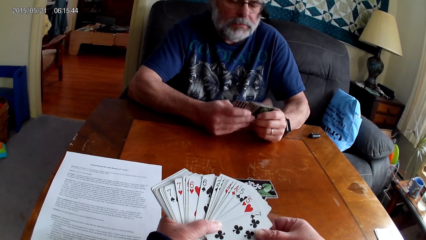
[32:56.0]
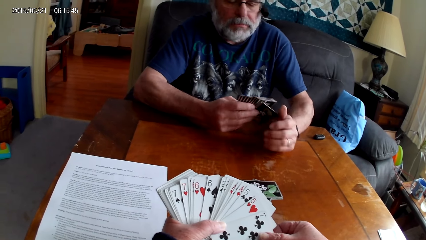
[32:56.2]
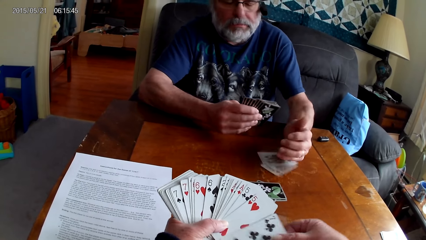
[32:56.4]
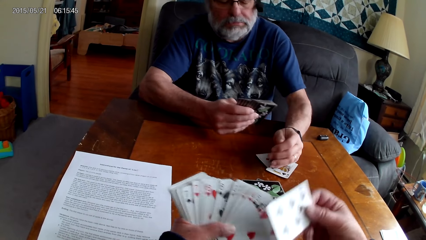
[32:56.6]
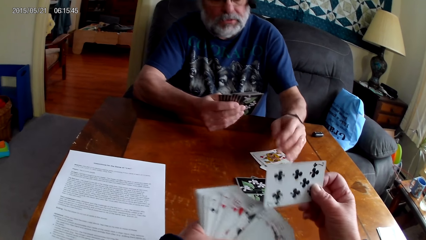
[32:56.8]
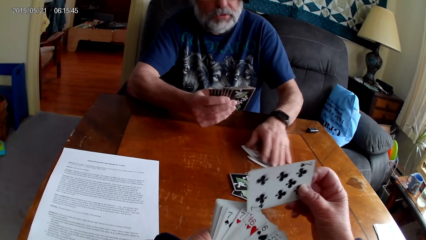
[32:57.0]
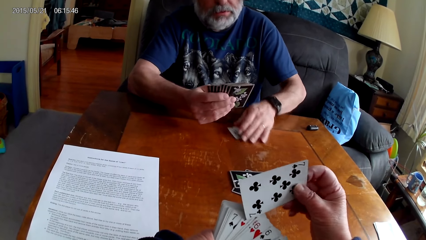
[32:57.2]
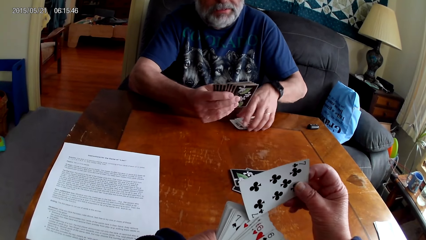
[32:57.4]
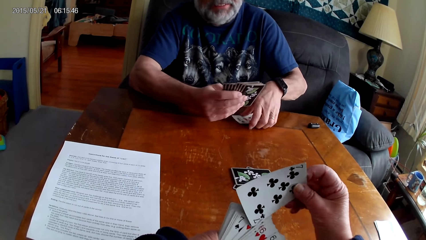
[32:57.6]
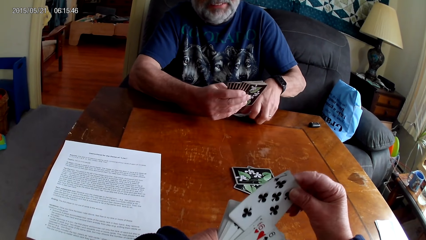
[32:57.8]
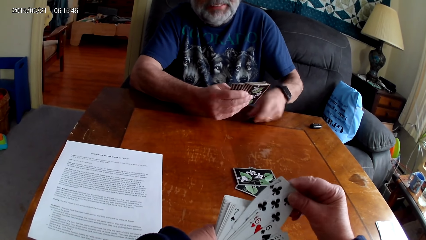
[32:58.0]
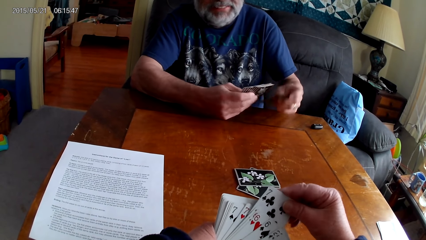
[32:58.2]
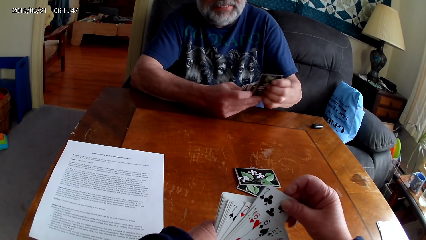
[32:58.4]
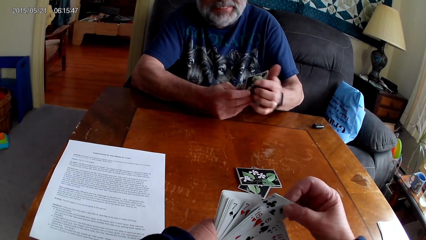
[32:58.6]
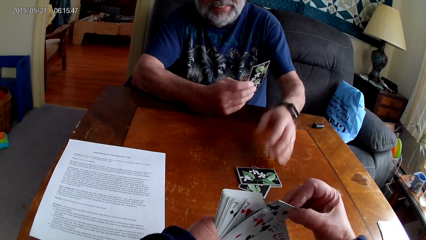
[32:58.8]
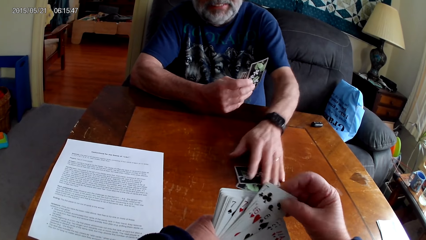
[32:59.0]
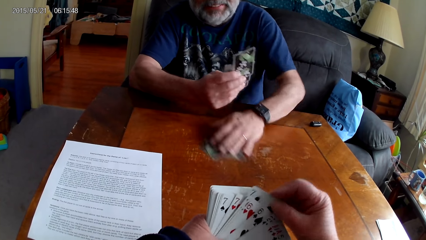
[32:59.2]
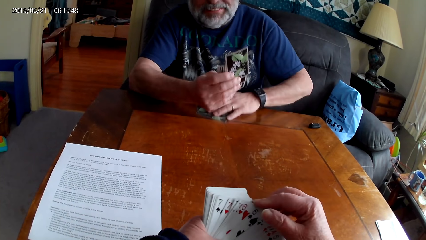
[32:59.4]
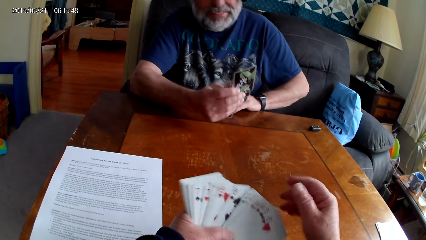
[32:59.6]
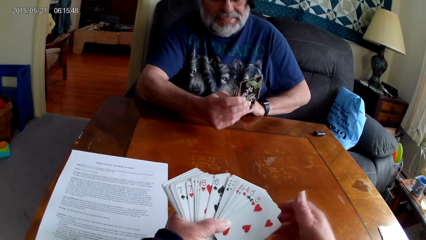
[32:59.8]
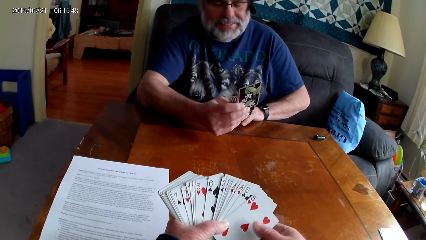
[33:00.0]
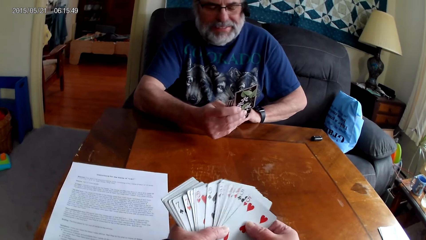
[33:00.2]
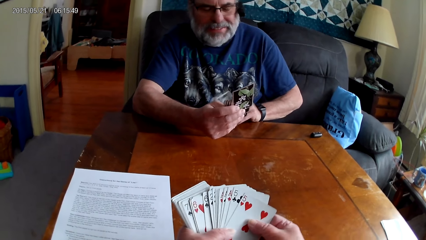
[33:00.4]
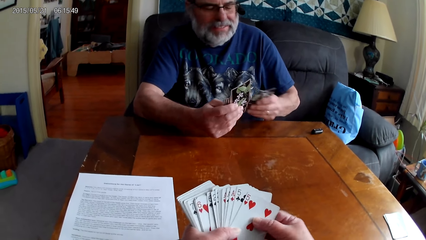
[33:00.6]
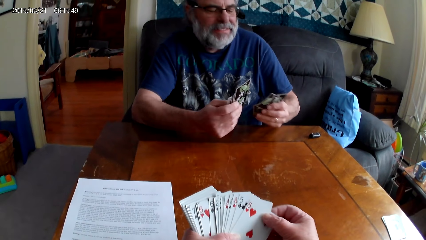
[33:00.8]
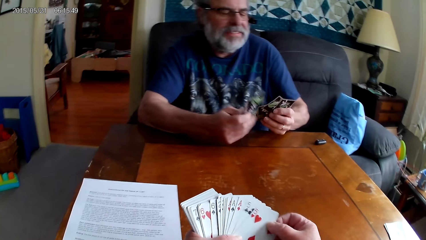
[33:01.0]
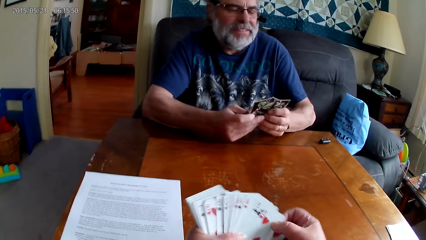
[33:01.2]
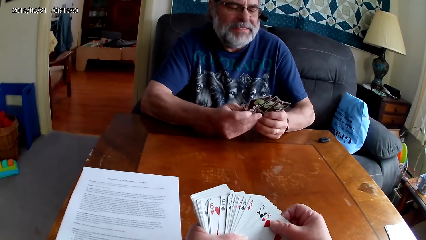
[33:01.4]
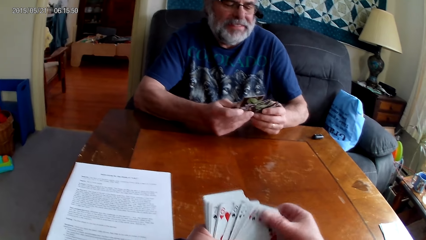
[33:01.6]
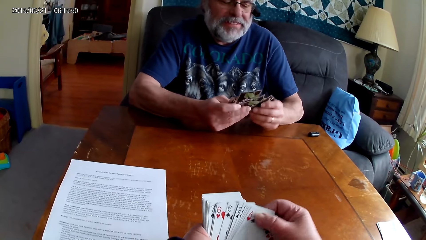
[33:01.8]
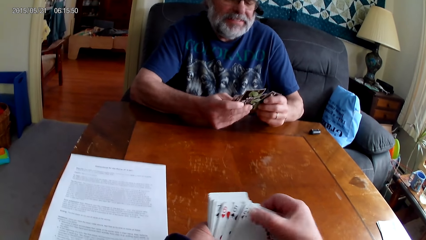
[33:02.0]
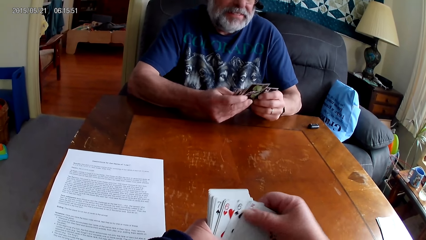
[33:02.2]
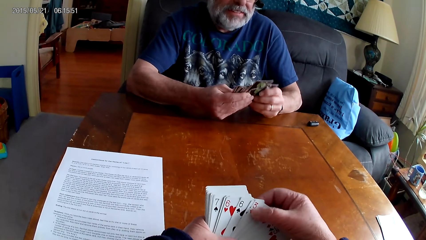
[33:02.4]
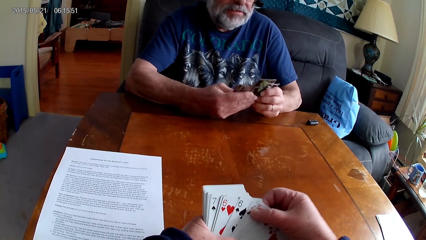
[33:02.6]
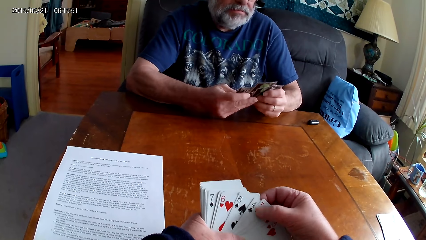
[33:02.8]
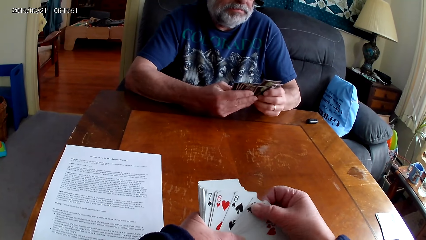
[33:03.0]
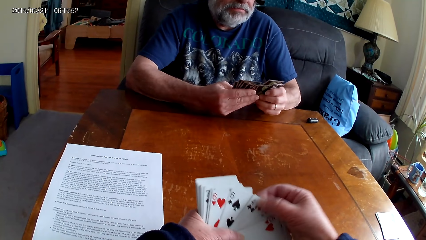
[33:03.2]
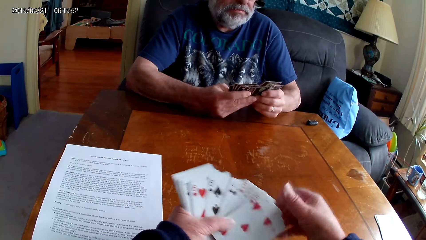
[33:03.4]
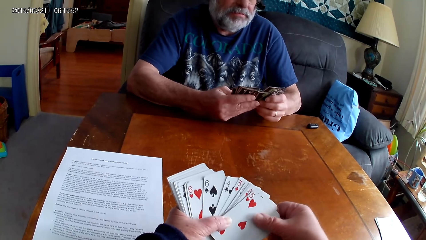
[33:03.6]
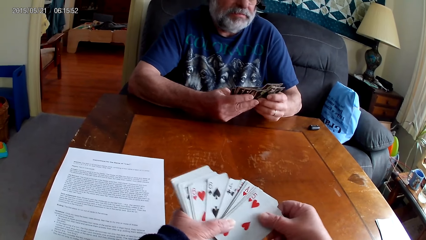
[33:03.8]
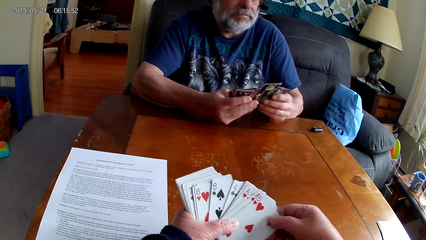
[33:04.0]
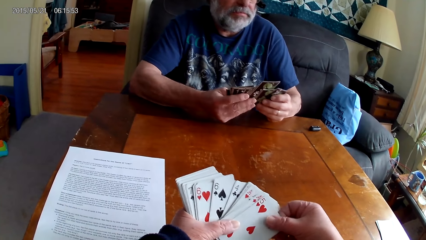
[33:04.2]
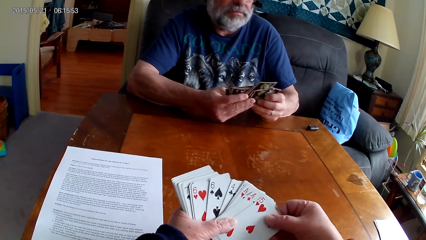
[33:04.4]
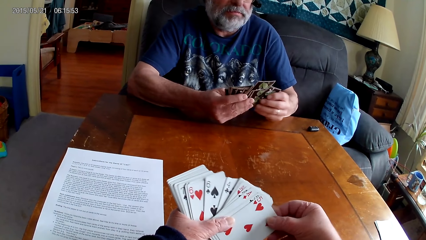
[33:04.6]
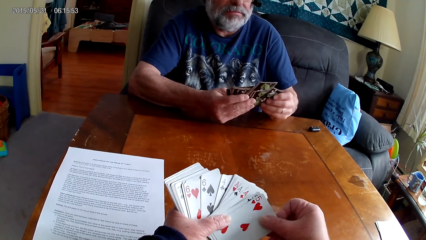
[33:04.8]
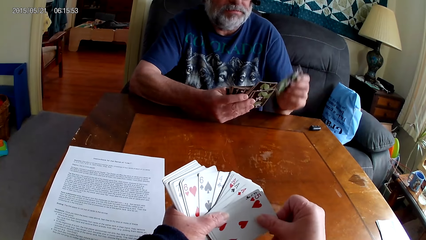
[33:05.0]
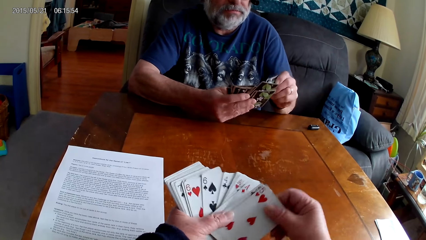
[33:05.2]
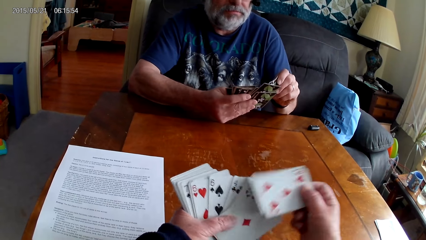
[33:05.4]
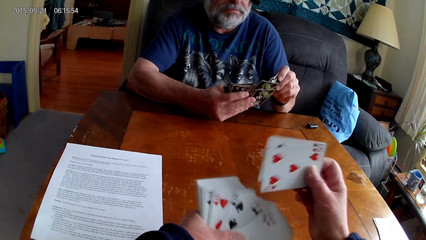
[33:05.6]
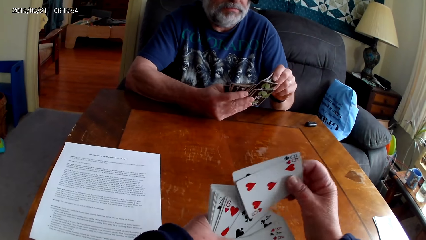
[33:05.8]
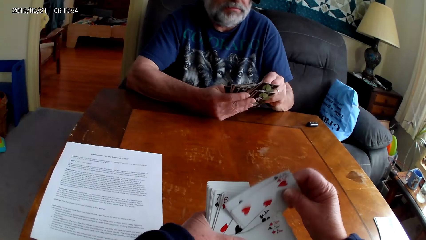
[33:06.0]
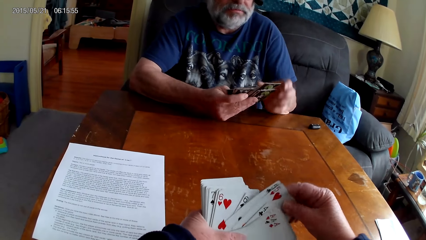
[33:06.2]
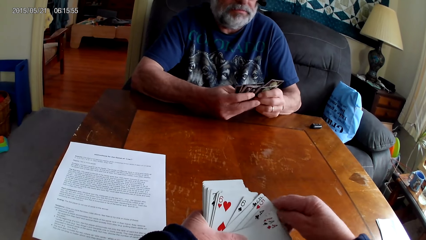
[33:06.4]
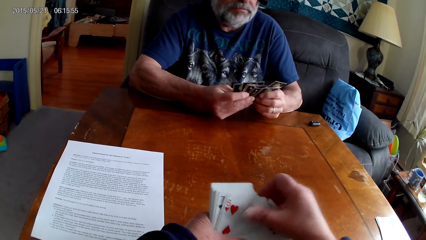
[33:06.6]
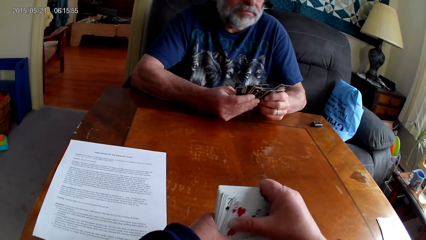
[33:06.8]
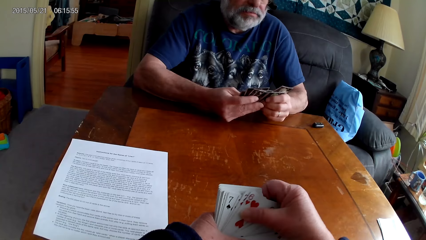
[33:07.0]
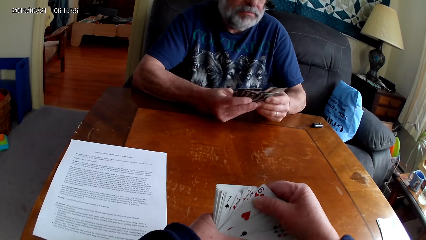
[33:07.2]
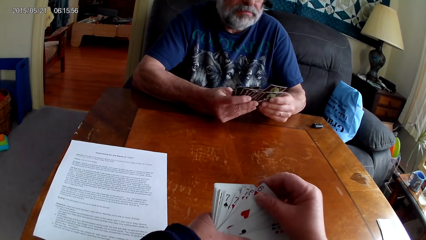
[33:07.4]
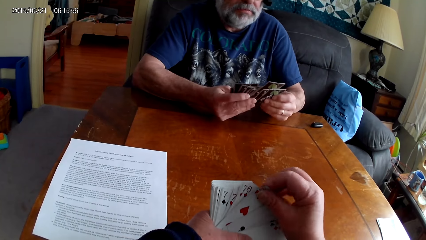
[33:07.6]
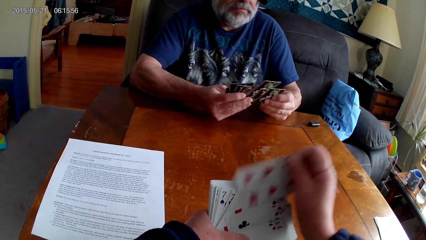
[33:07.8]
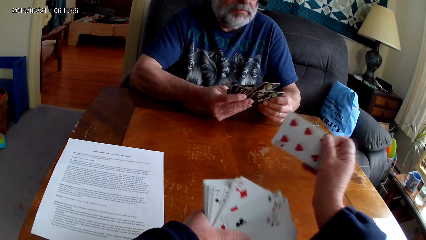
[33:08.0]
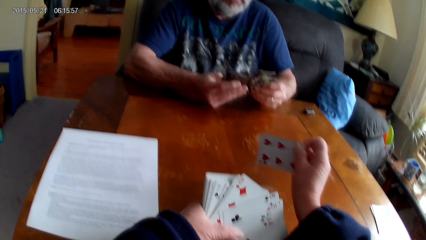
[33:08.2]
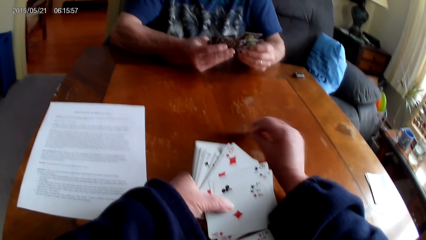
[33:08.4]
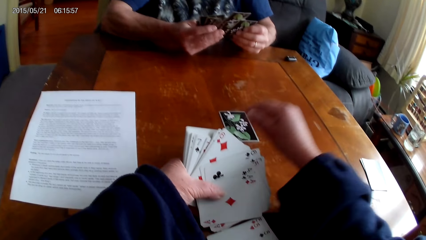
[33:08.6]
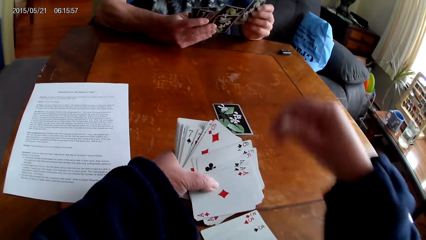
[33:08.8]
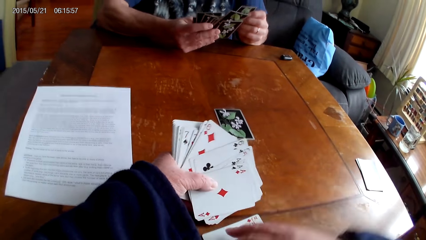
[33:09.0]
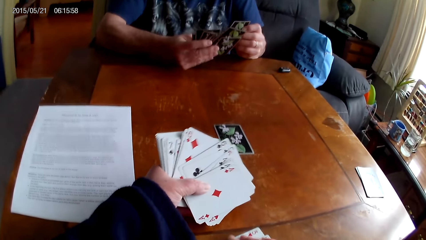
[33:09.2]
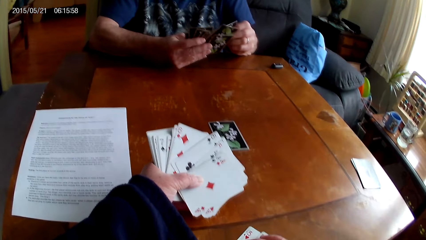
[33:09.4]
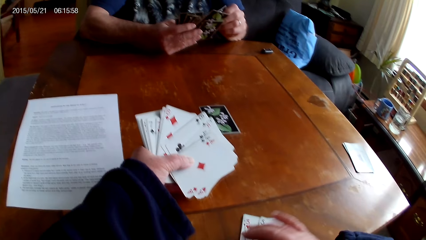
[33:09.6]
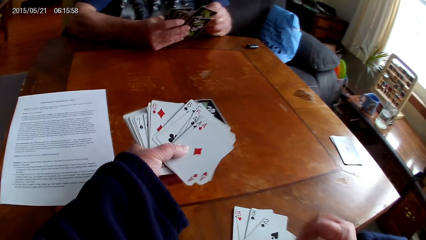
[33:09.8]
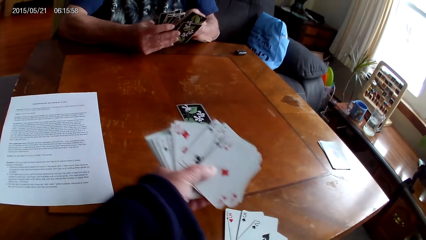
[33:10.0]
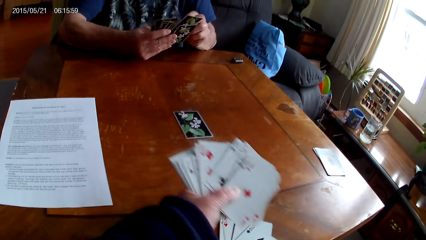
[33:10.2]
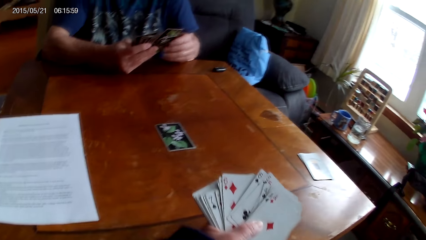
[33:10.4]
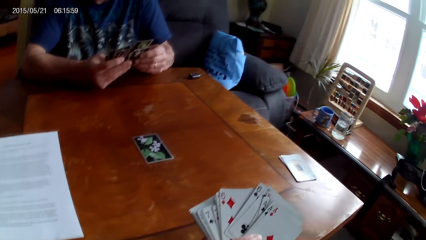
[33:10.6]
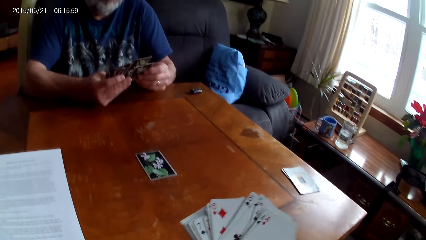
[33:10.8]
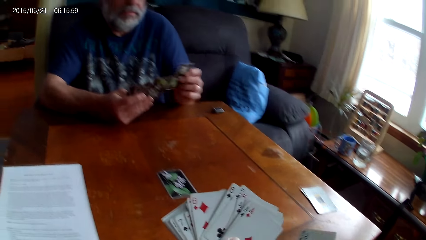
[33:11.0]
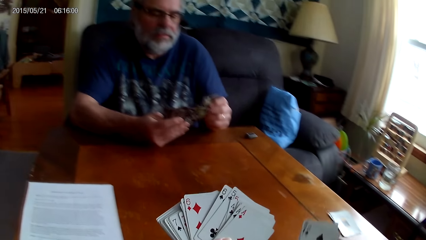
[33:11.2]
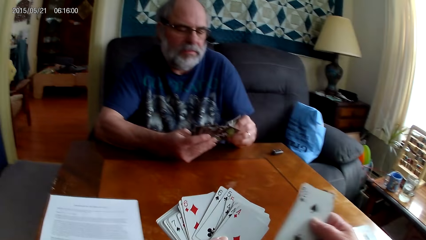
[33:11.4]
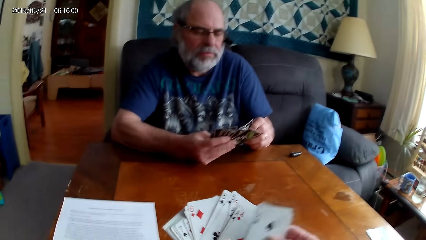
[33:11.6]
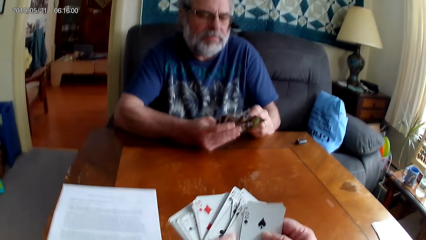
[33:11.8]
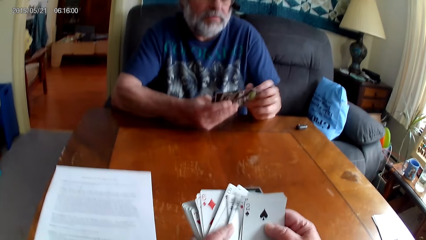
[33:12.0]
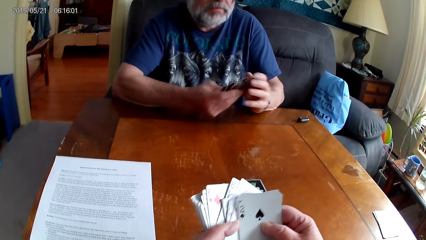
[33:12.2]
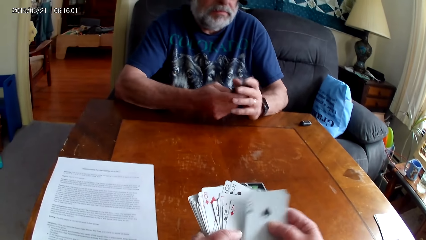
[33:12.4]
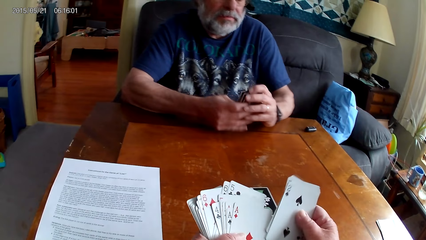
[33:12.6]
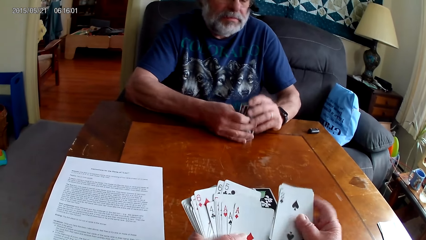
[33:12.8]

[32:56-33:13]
A person drops cards on the table and picks cards from the table. The camera wearer arranges cards. They put a card on the table. They speak.
